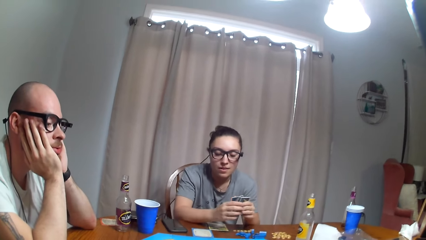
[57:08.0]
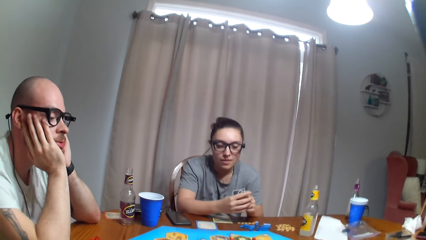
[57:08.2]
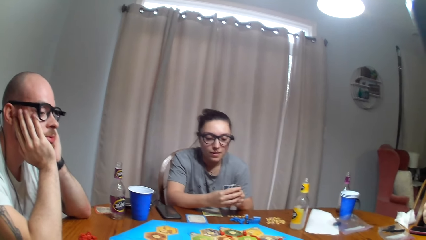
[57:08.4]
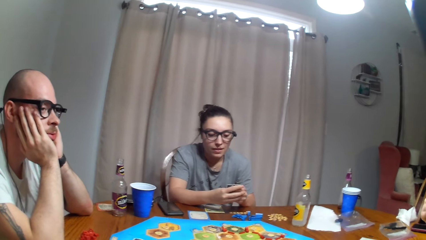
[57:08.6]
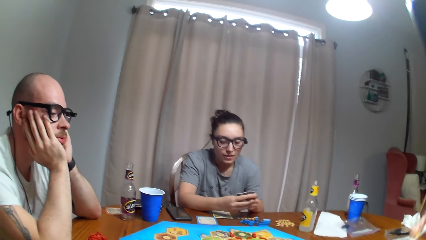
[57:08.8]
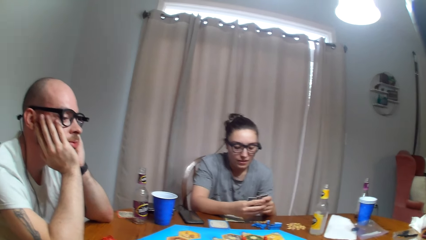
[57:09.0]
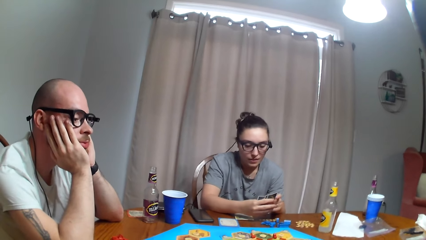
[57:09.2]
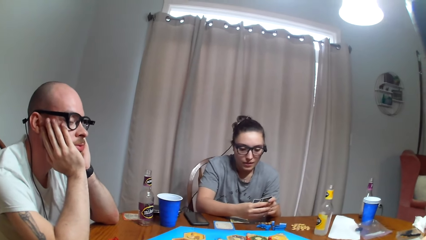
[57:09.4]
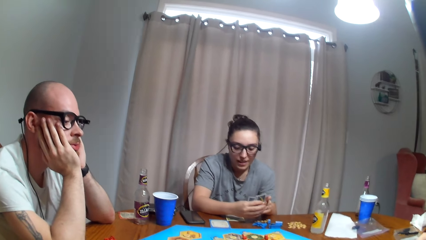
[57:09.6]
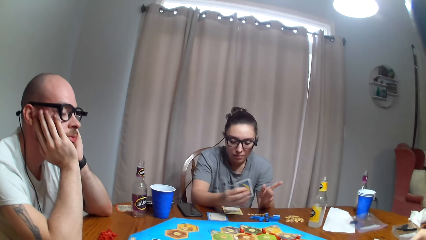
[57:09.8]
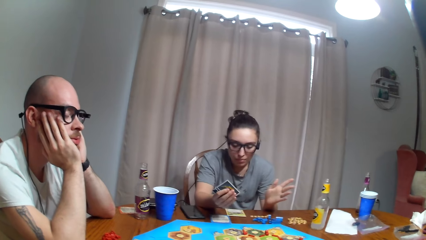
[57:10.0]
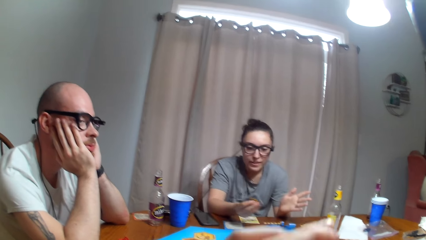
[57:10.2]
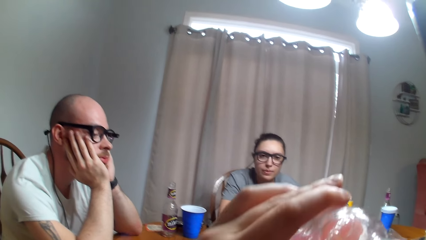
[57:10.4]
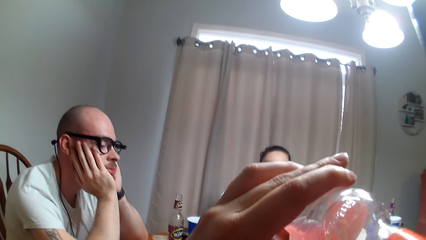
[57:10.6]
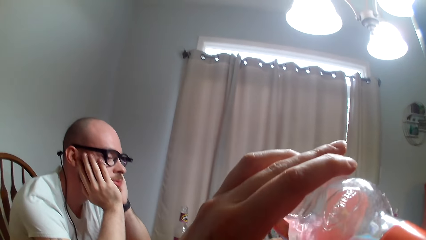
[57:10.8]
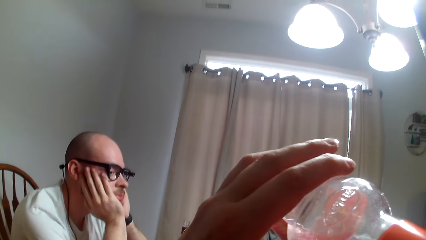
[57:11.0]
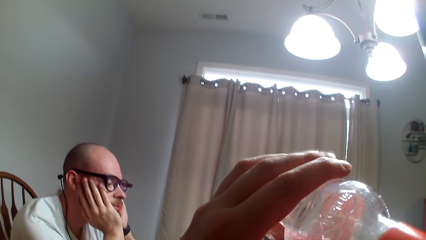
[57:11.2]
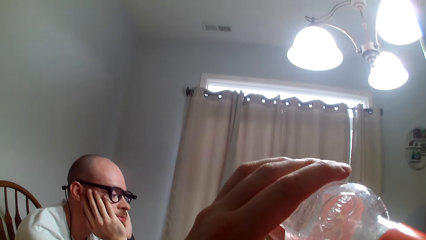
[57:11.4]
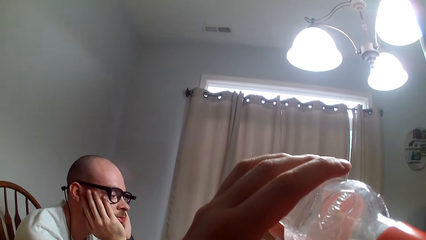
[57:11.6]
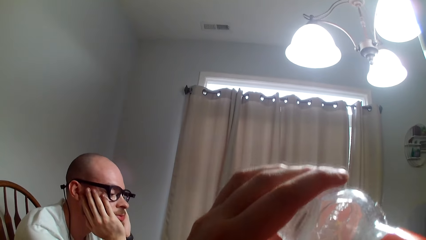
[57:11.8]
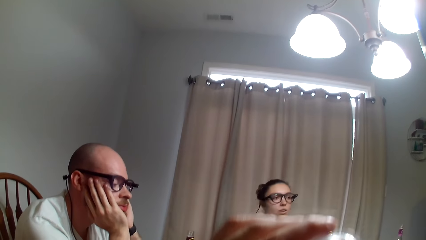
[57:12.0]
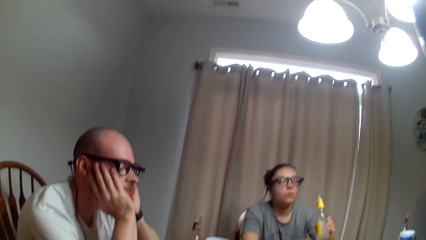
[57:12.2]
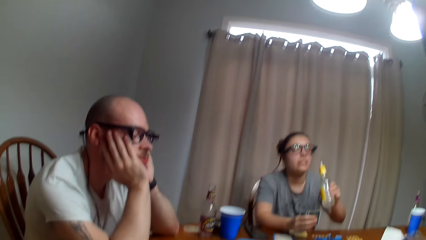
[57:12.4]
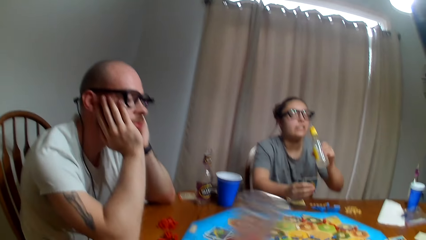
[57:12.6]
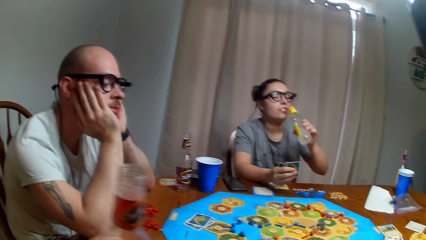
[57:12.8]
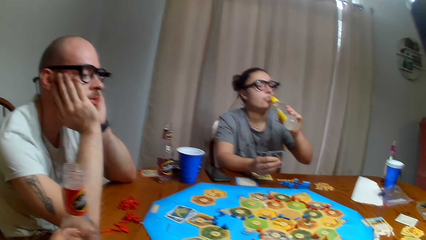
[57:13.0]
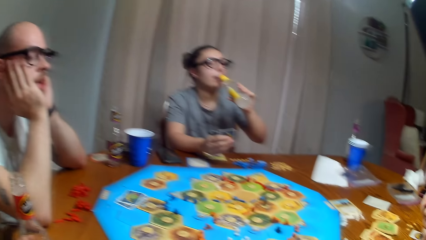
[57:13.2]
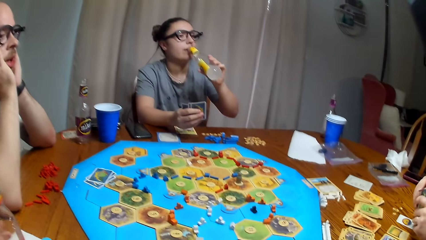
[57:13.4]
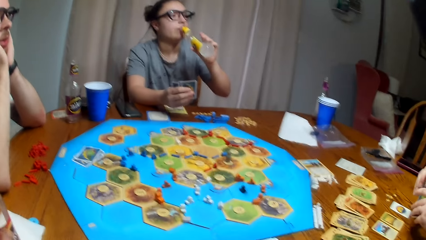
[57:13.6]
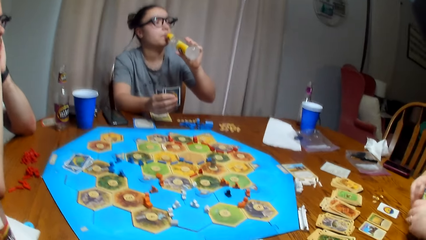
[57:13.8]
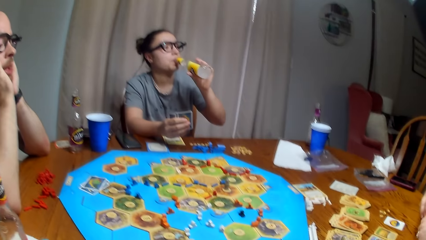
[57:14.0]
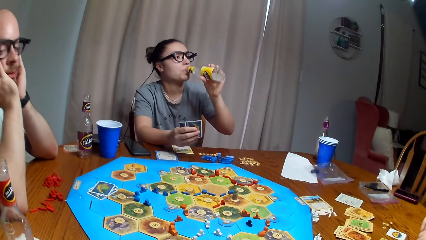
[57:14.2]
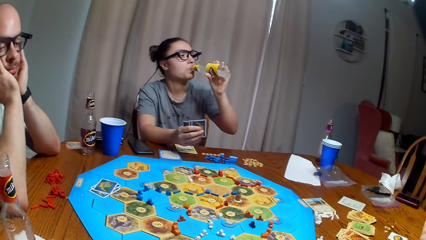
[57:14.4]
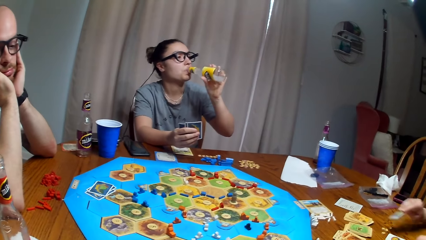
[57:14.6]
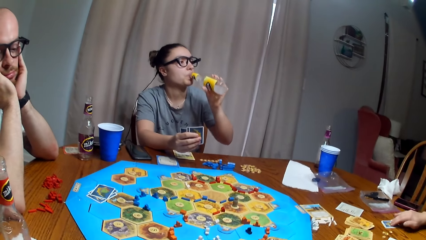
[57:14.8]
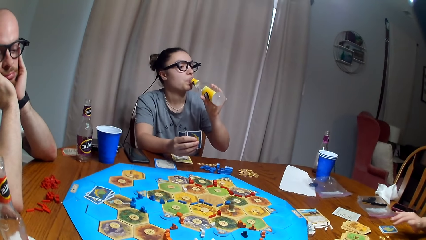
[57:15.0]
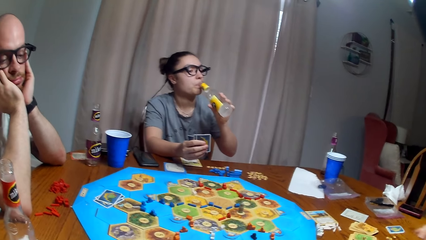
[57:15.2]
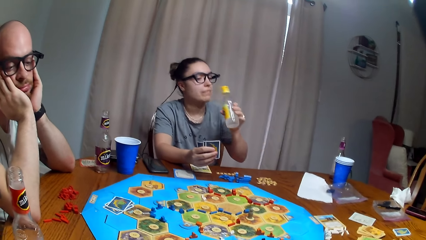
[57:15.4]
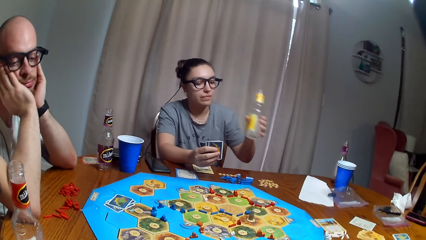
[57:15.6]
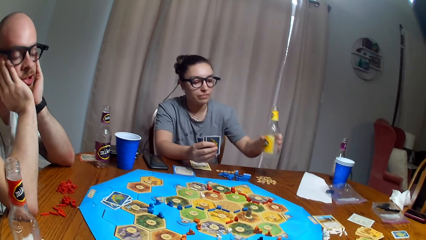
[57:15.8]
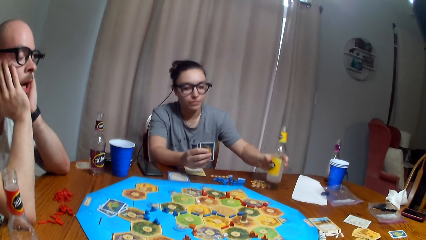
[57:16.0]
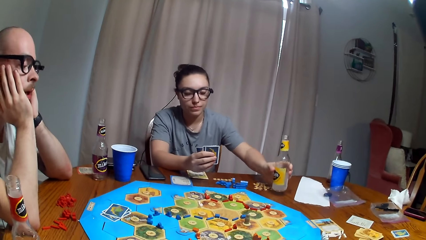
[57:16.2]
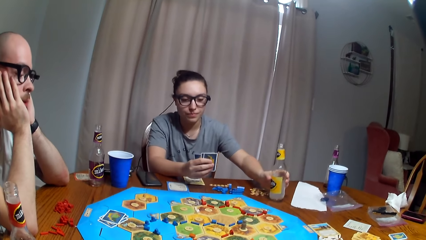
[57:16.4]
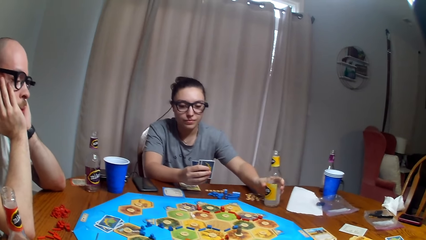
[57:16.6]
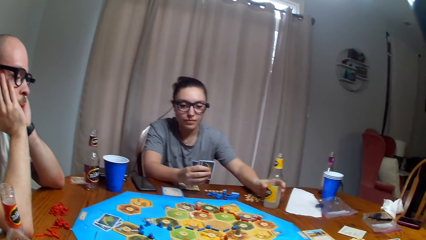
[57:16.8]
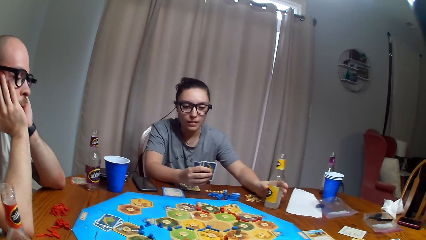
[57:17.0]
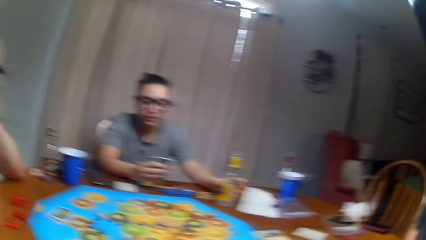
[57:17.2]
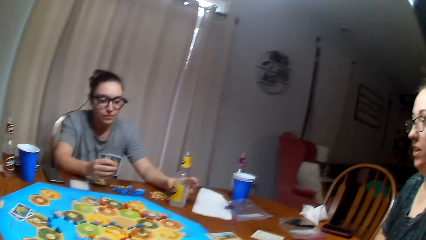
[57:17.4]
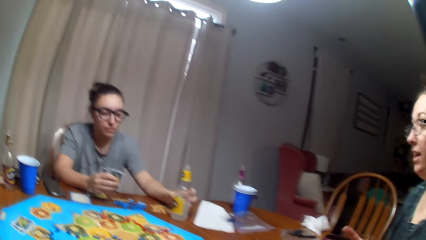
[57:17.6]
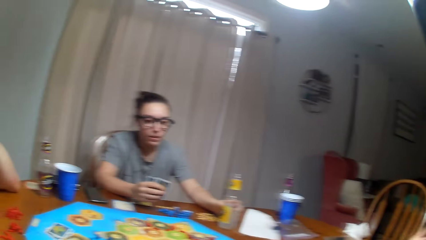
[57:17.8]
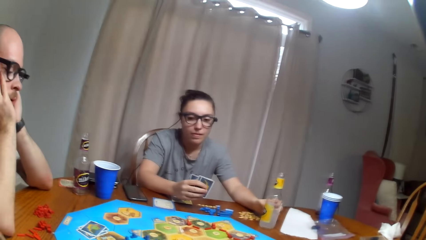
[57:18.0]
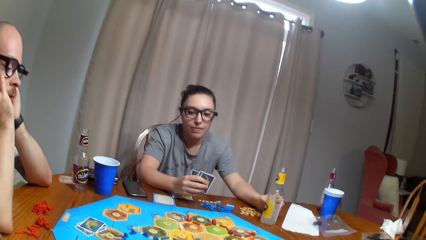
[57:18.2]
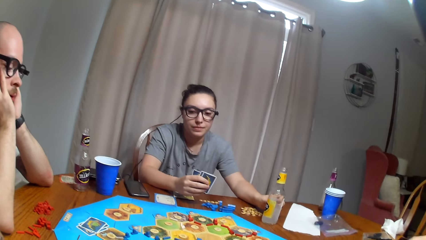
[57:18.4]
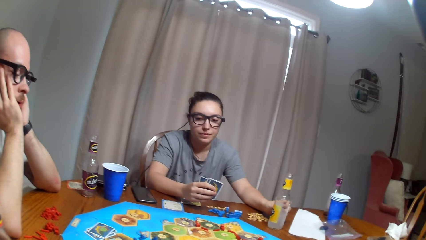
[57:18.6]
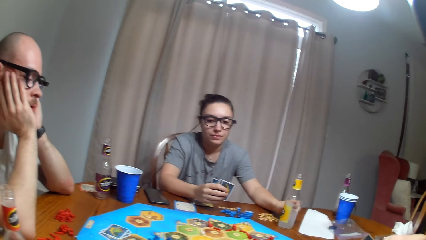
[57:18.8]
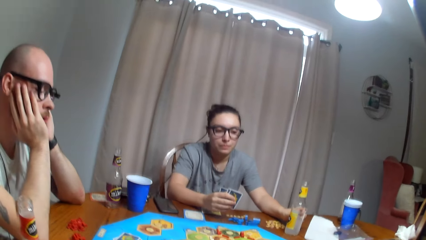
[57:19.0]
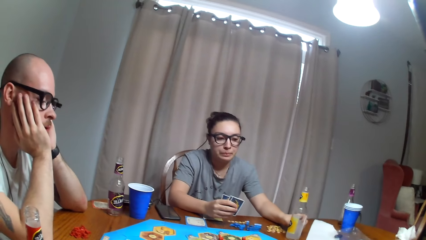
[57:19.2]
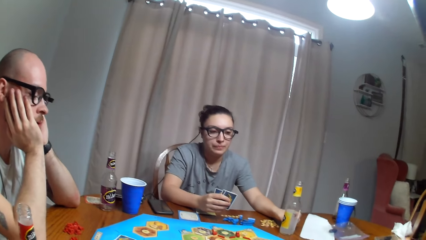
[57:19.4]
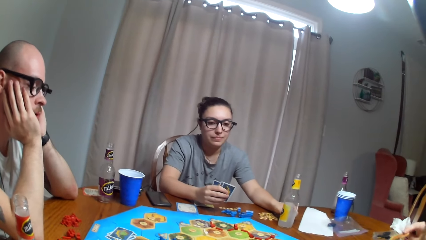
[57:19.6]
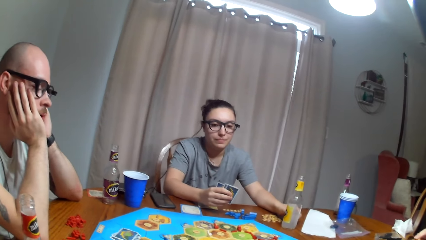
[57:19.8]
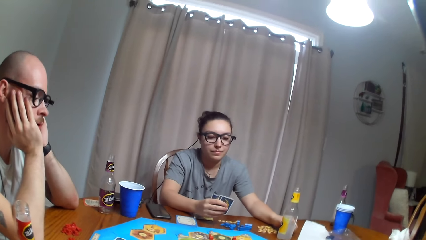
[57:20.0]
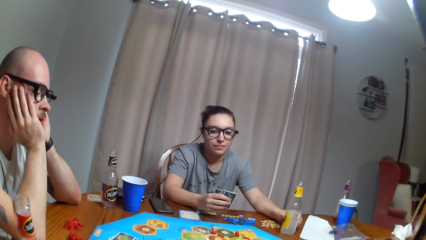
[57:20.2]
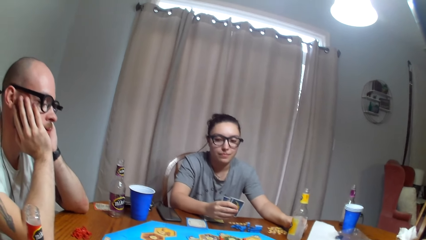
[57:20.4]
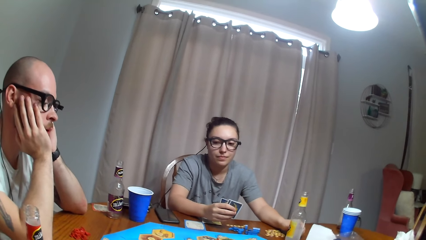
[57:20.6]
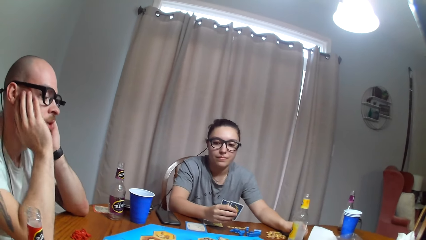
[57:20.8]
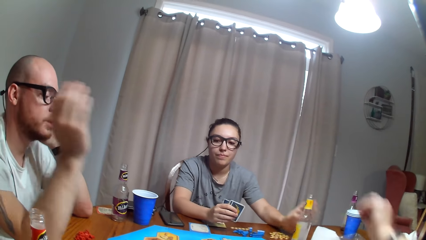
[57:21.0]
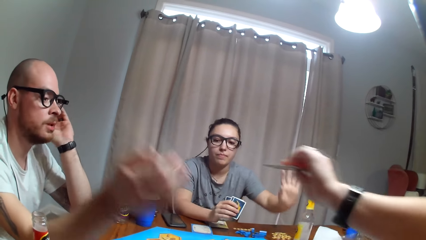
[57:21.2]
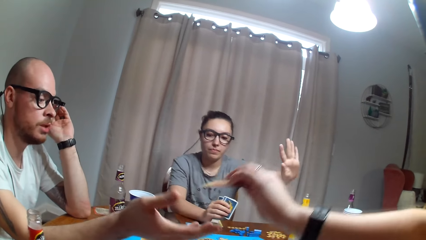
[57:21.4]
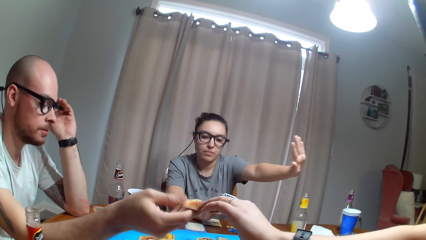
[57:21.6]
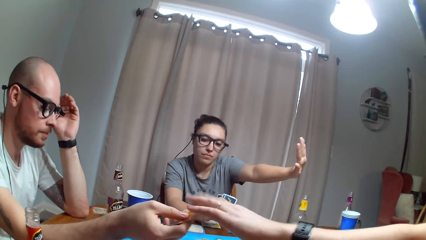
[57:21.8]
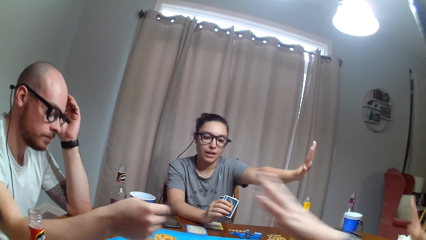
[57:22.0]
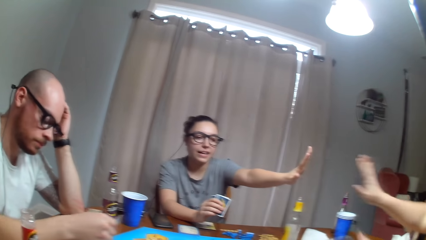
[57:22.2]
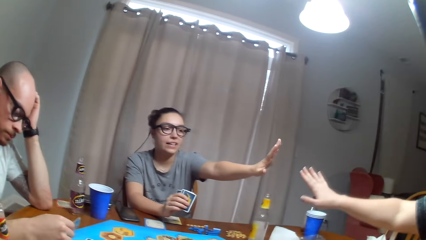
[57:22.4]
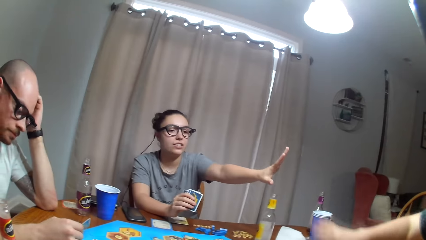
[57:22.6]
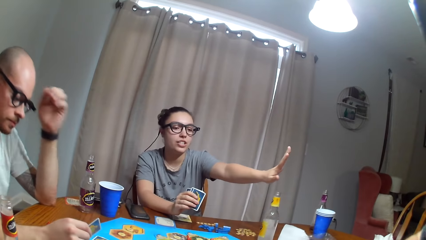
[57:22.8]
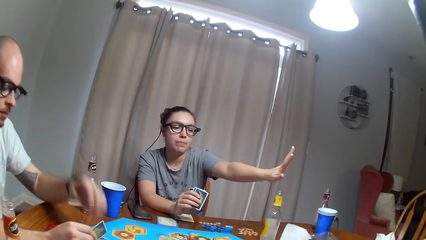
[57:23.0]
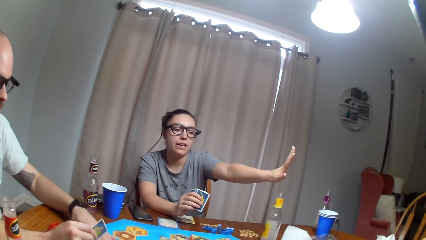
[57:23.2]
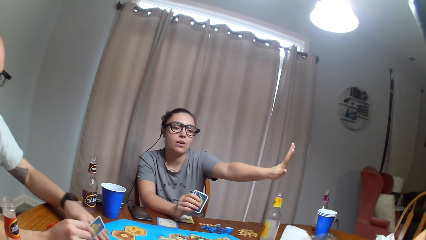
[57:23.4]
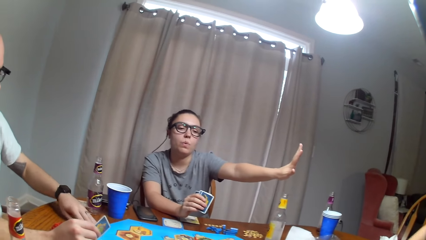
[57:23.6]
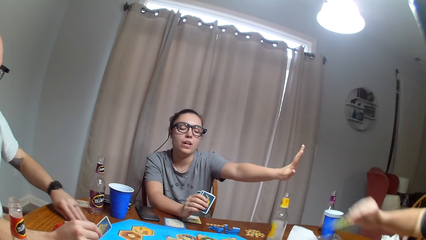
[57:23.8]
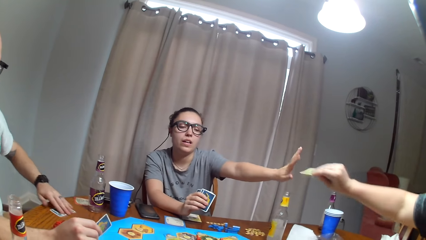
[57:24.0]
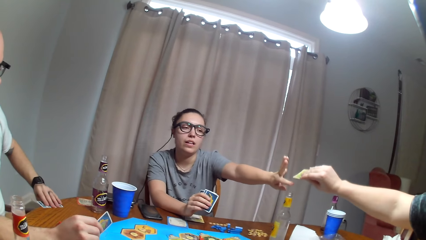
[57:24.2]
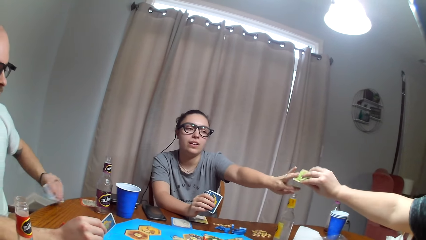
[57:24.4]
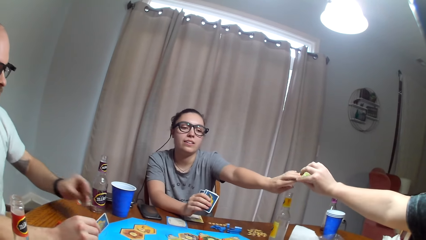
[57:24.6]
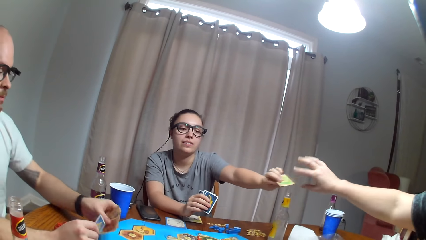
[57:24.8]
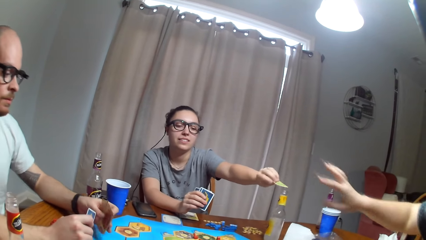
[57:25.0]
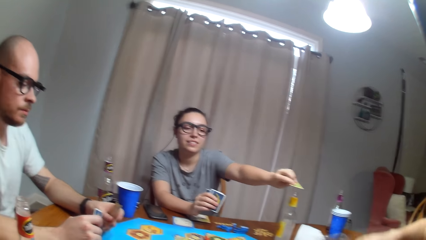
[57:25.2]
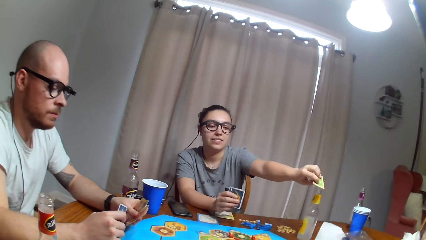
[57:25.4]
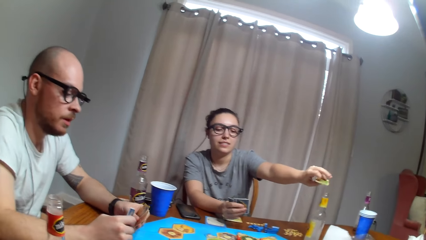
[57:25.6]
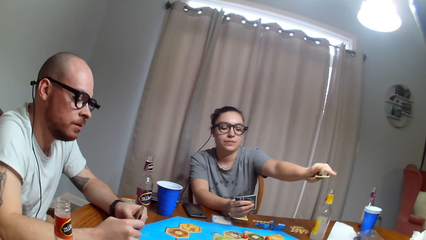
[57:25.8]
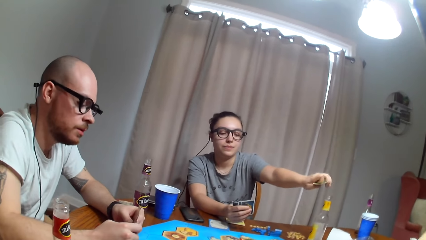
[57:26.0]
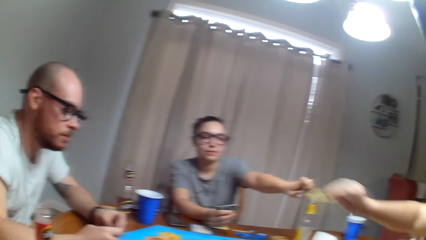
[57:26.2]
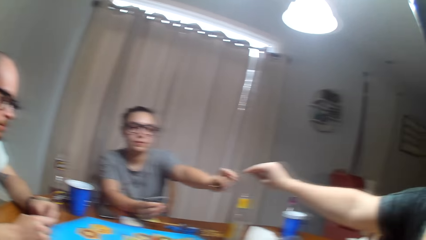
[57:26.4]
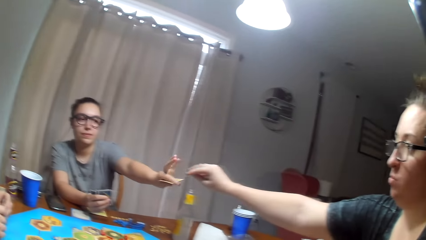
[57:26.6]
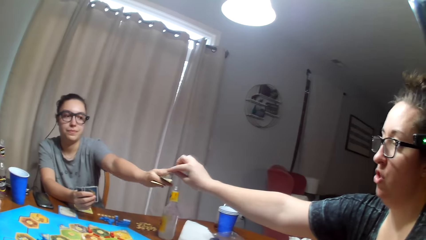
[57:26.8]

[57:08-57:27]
The camera wearer dialogues with a woman. They drink the soda or juice. The woman drinks the soda or juice. Another woman dialogues to a man. The first woman puts the bottle on the table. The first woman raises the hand. The other woman gives the man the card. The first woman dialogues to the other woman. The other woman gives the first woman the card.
